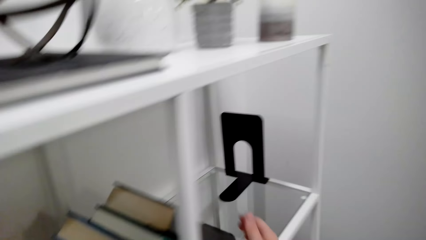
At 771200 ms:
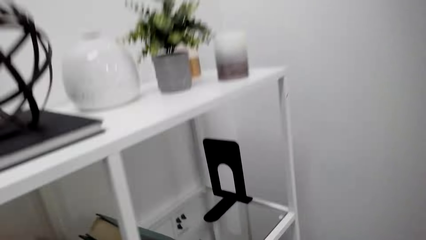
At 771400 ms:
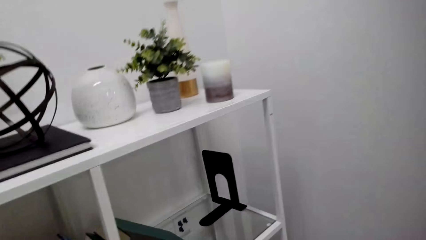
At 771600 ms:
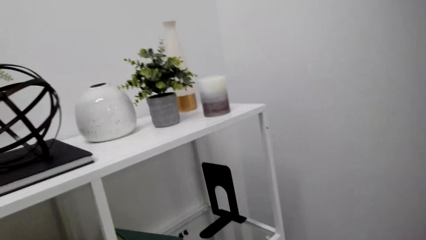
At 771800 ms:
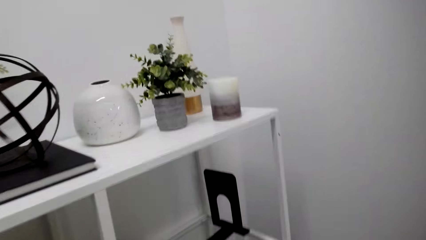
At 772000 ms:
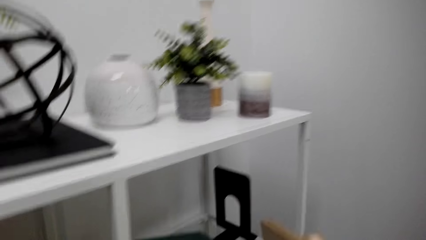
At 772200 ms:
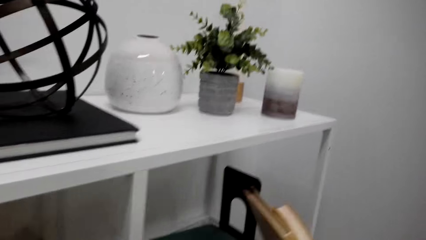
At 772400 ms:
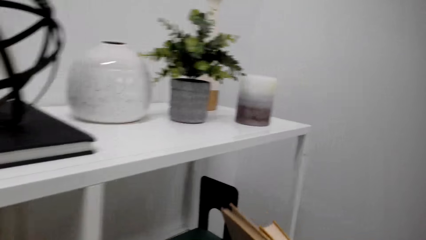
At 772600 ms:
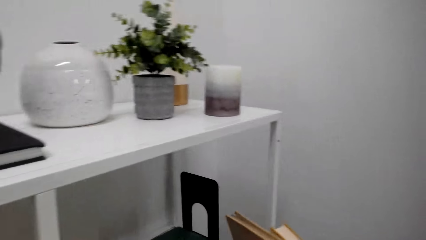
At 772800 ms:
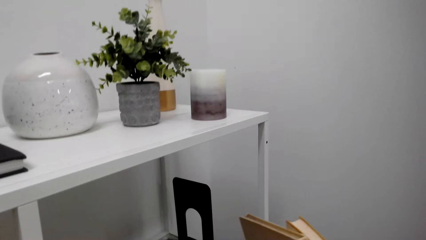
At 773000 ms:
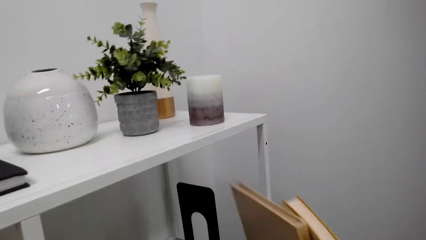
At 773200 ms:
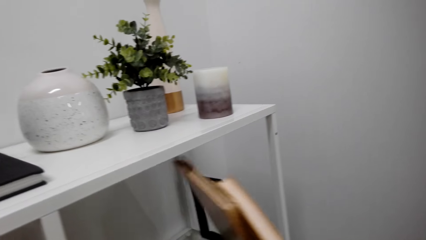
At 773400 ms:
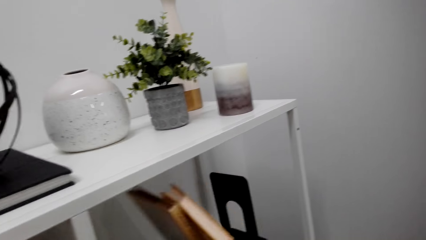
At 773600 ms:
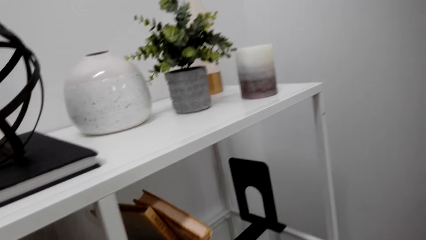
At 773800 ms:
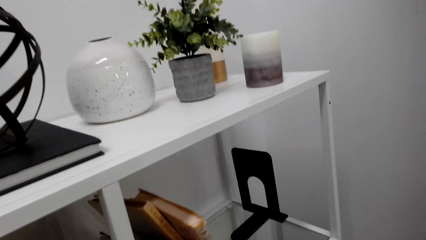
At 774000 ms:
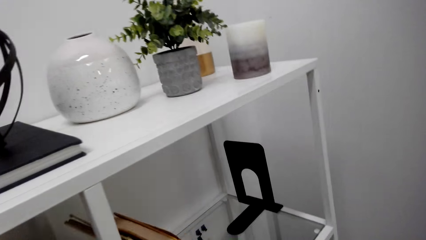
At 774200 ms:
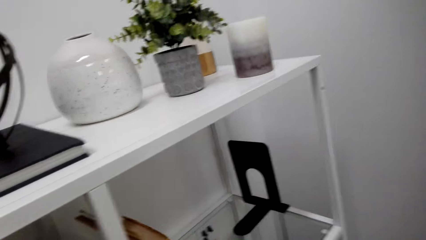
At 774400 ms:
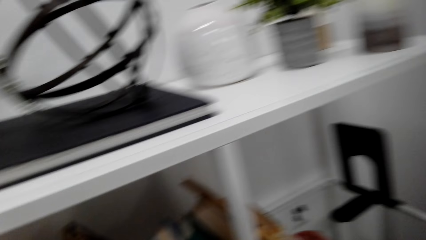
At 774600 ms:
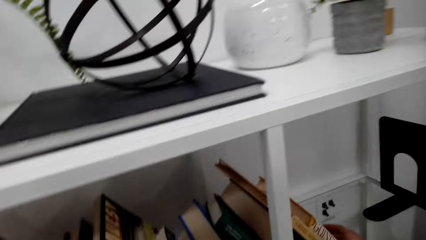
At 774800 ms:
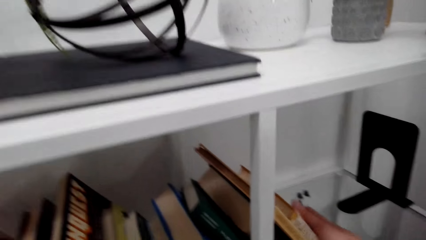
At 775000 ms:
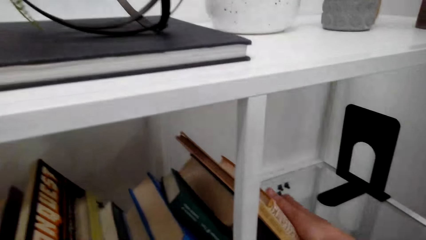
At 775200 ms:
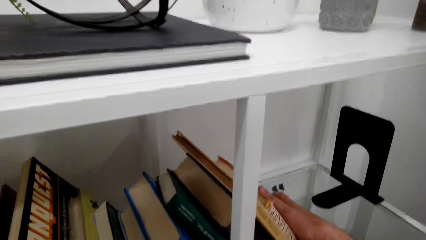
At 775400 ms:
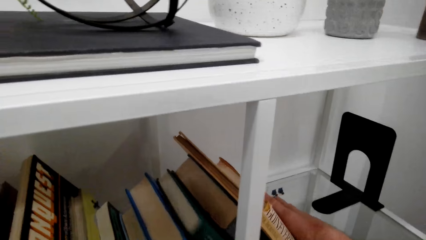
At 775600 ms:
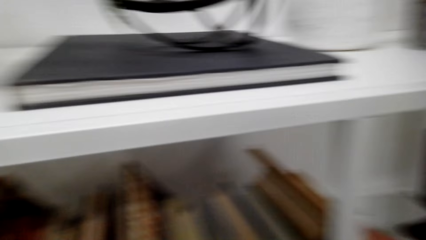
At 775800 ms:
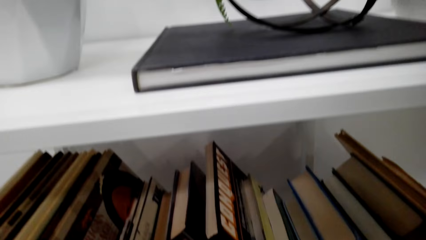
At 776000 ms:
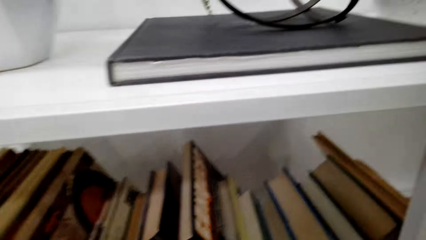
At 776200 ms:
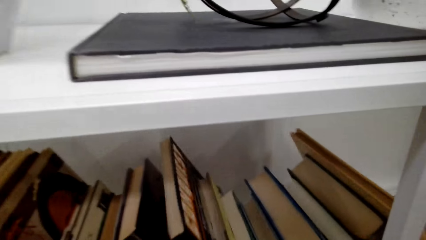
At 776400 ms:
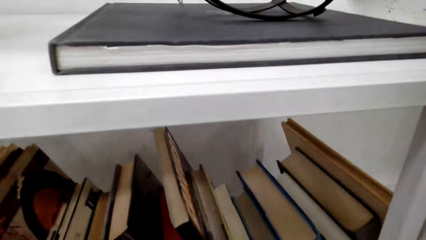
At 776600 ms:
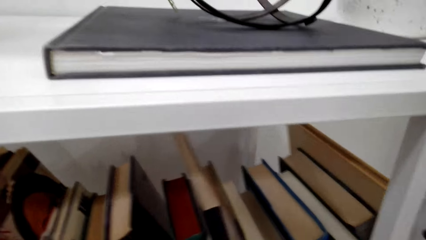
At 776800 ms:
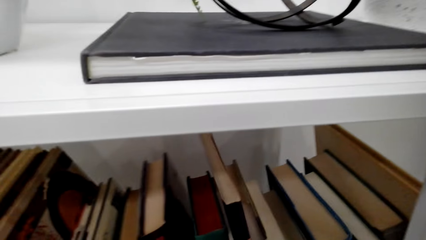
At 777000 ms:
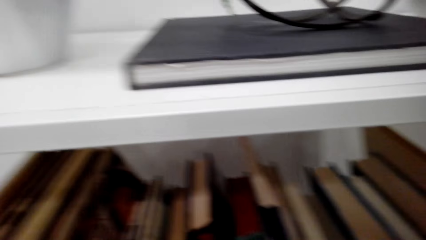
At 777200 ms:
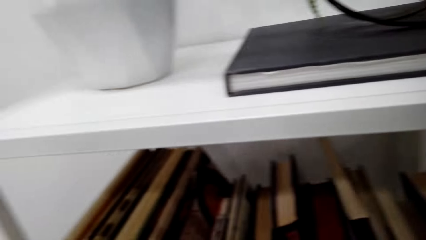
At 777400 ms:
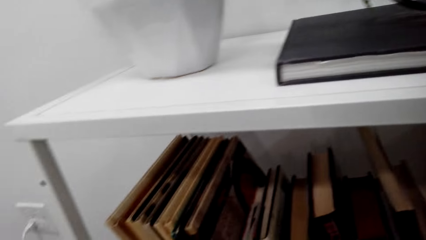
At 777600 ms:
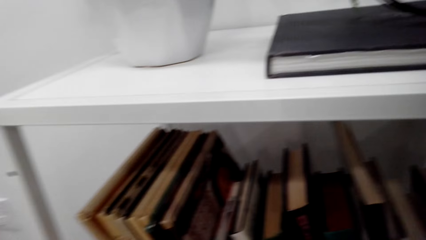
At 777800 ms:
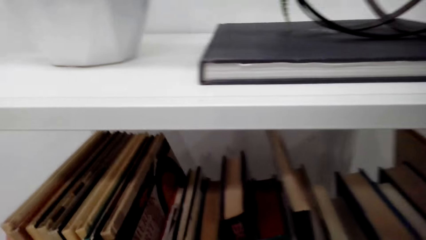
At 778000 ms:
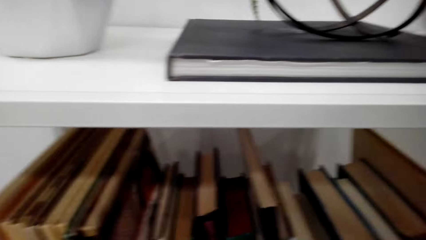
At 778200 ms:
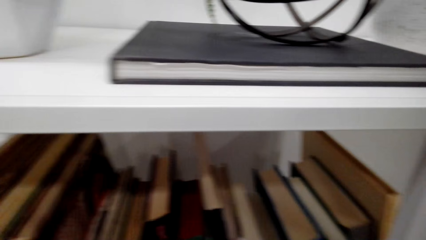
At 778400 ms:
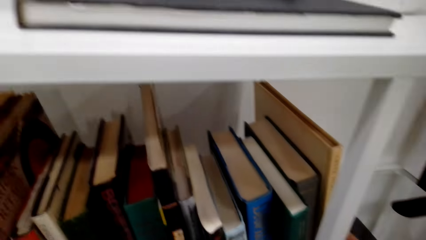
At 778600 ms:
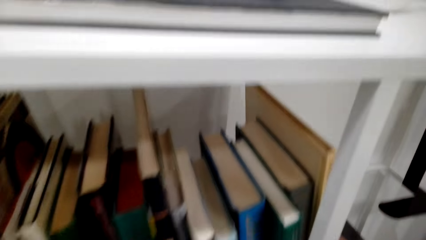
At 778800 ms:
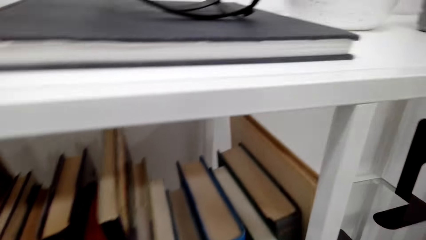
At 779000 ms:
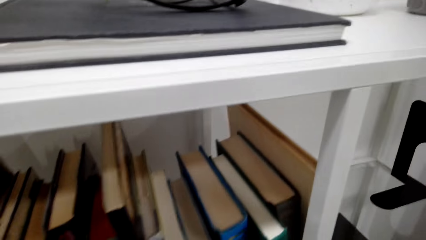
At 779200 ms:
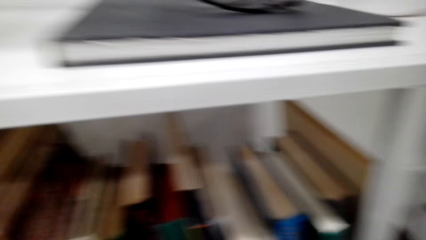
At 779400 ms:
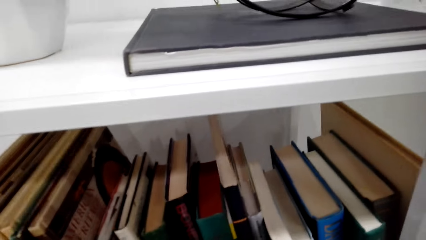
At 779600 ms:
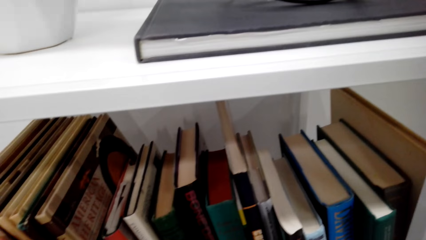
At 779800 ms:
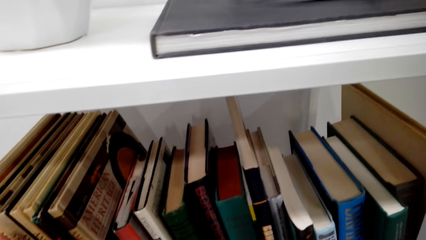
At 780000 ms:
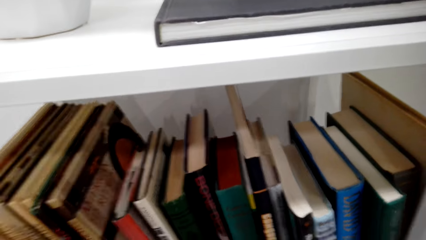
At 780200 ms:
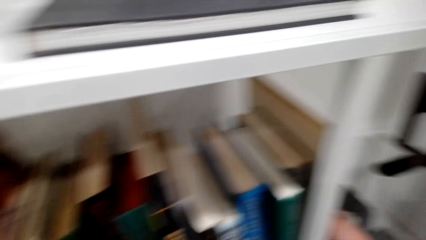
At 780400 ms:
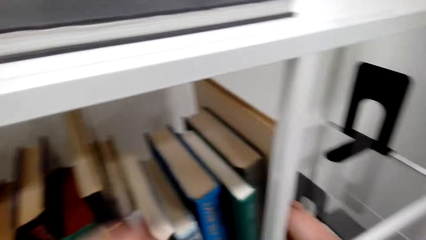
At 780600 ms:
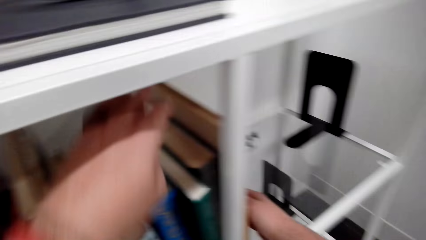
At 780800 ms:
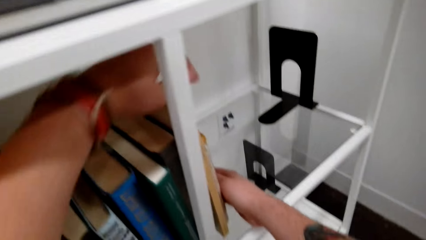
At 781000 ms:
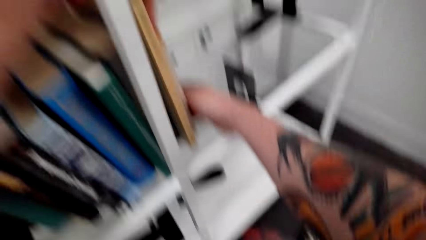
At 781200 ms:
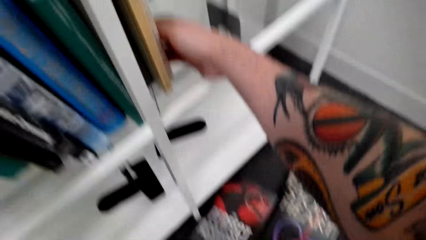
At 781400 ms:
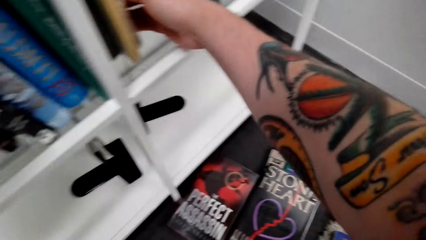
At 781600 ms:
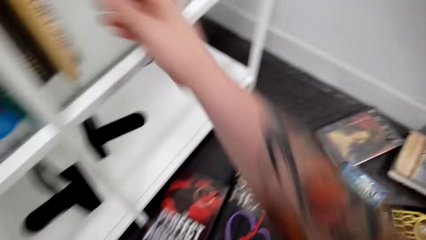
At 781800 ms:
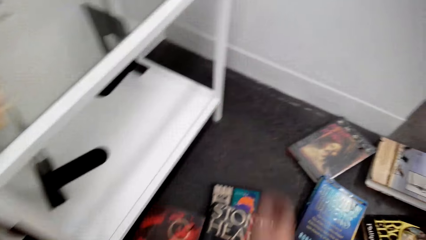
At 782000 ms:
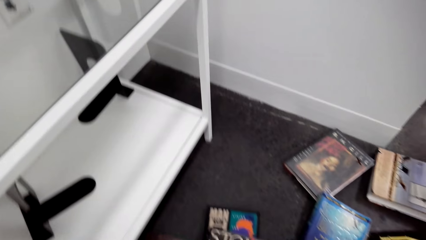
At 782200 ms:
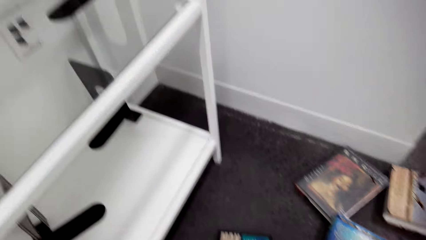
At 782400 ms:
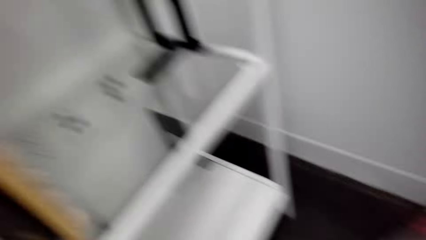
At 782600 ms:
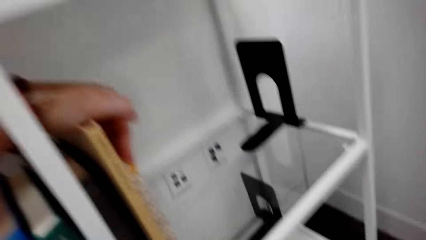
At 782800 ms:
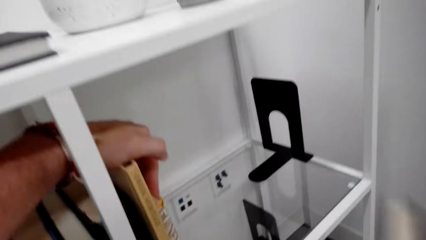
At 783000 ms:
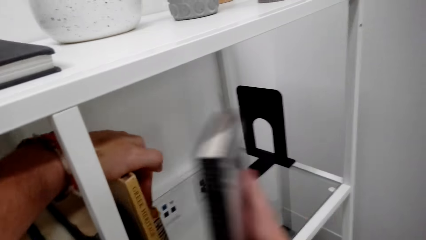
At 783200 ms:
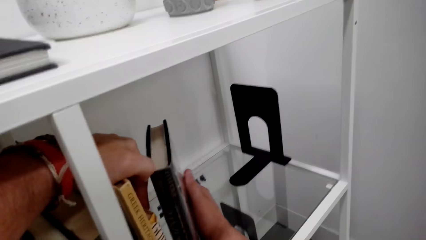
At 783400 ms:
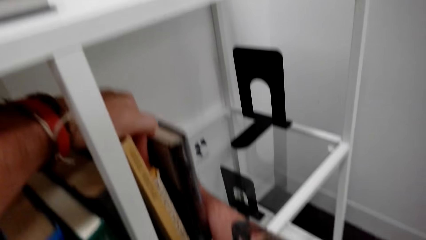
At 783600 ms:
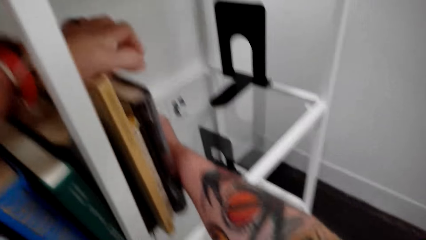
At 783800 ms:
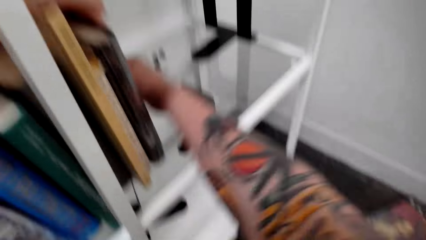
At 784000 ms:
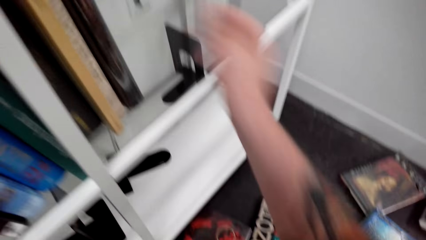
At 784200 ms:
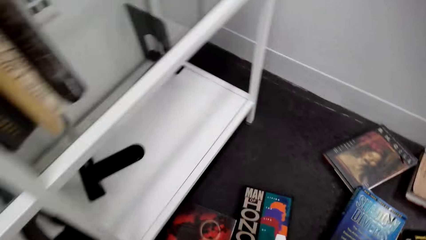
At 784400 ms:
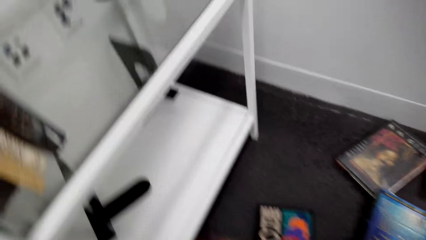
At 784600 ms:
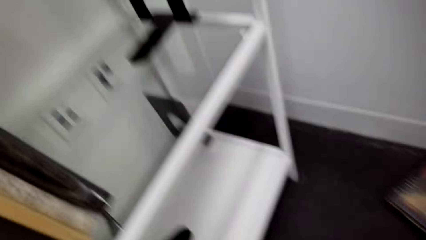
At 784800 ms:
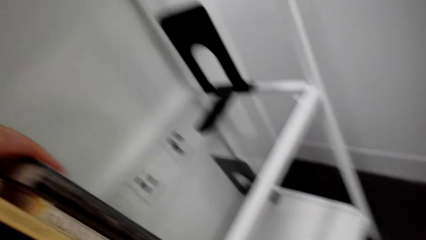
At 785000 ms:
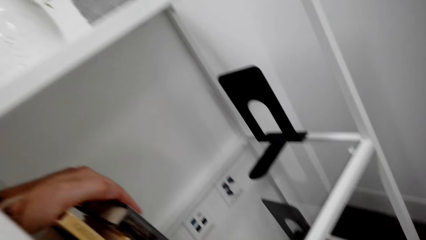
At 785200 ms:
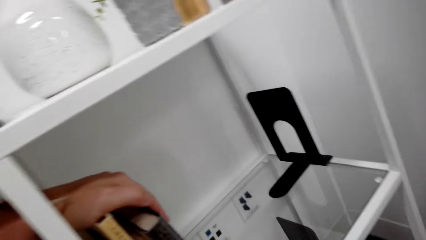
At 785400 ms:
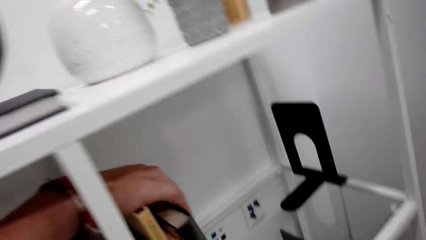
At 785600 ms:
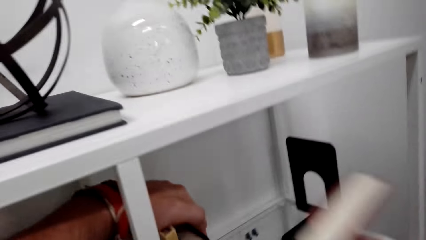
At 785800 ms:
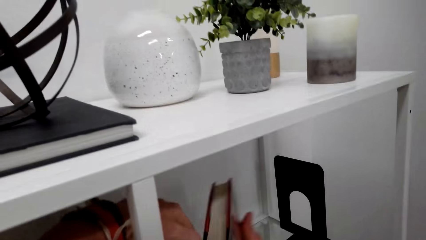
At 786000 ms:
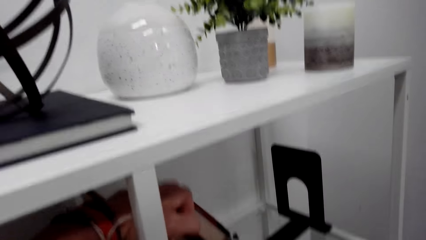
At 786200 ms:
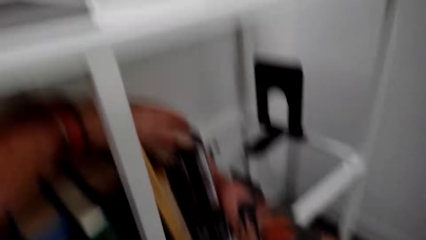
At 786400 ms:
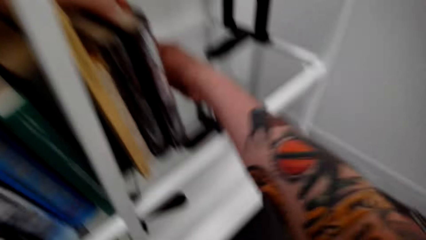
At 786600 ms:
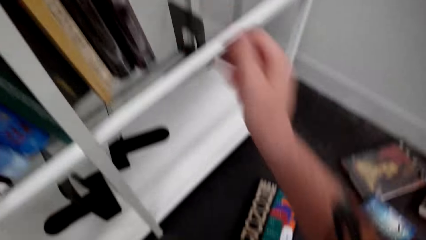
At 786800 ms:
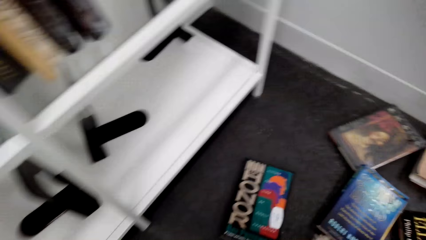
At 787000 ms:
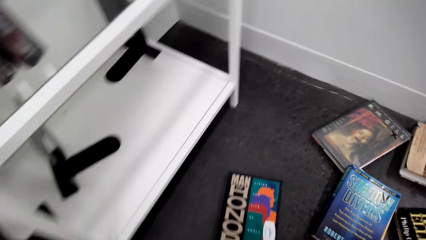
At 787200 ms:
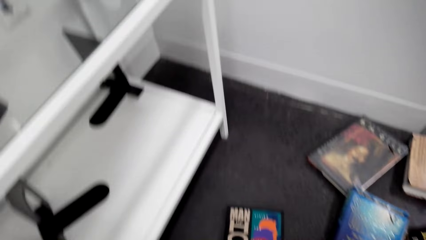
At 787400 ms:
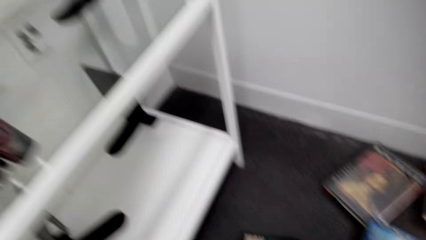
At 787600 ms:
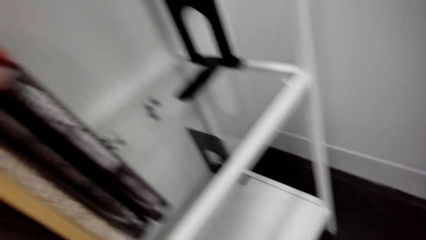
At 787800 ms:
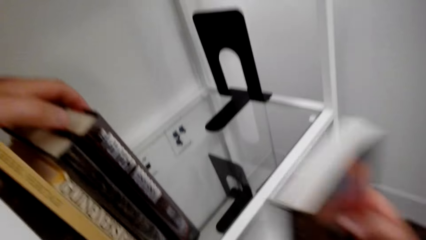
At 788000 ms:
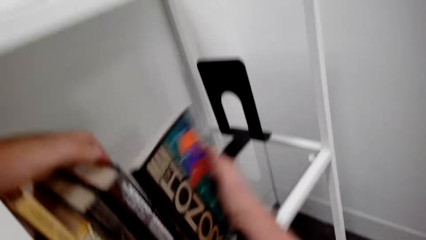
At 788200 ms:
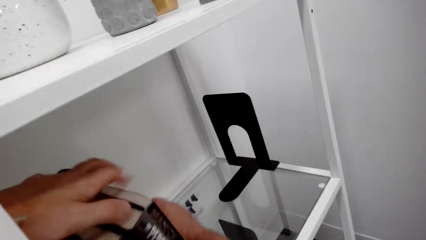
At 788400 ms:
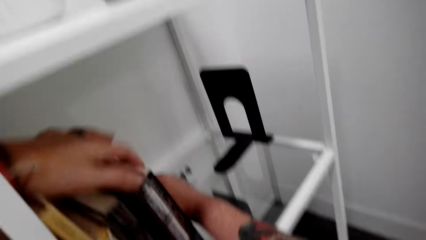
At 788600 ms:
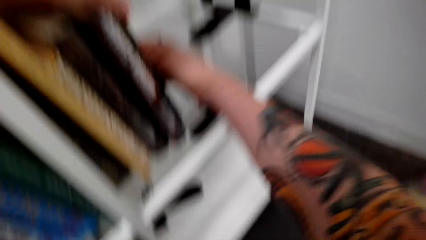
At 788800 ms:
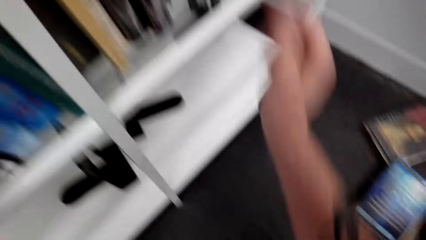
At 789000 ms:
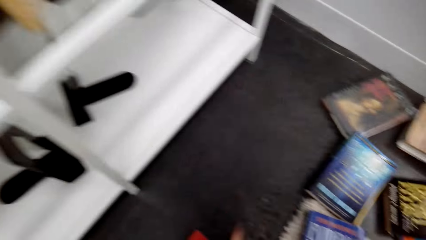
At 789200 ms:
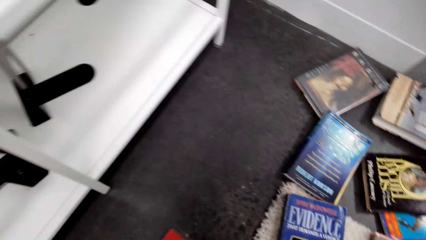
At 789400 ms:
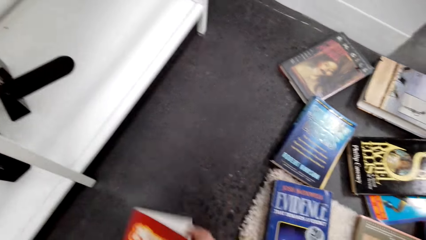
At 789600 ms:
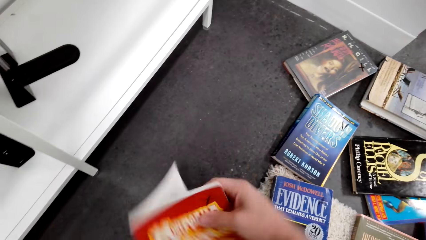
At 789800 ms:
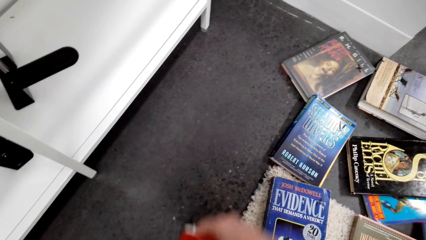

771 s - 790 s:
The camera wearer takes the book on the floor. They look around. They put the book on the bookshelf. They arrange the books on the bookshelf. They pick the books from the floor and put the book on the bookshelf. They pick the books from the floor and put the book on the bookshelf. They pick the books from the floor. They drop the book.
